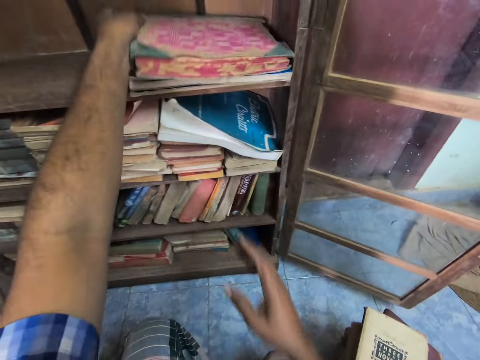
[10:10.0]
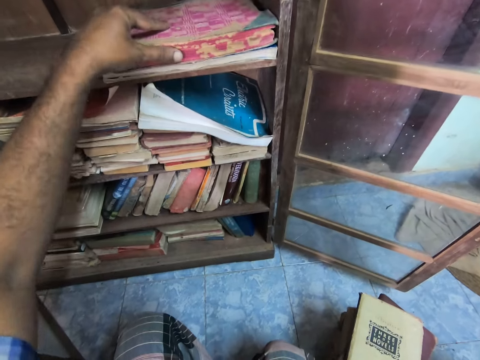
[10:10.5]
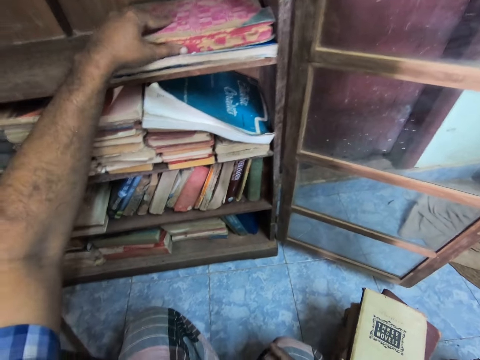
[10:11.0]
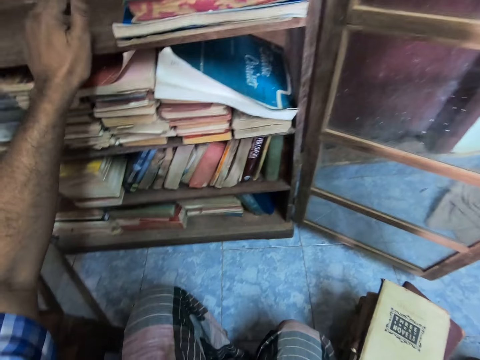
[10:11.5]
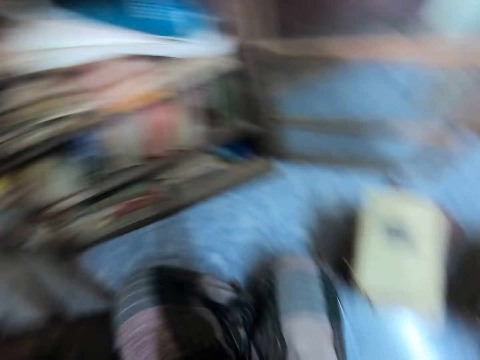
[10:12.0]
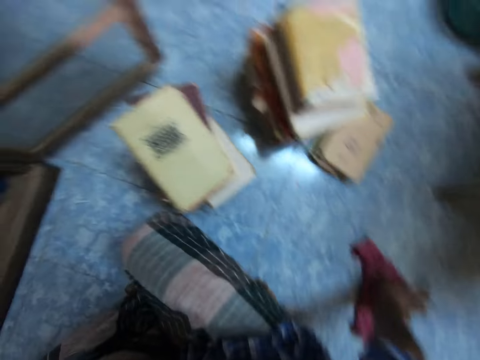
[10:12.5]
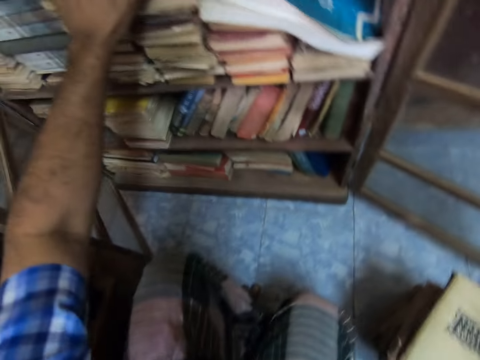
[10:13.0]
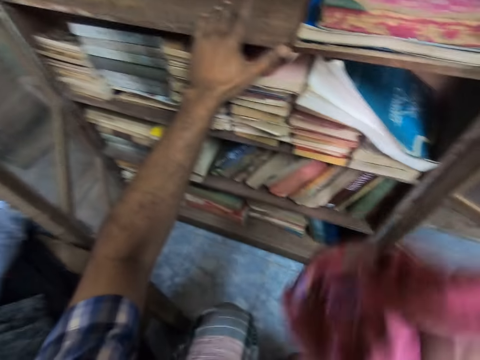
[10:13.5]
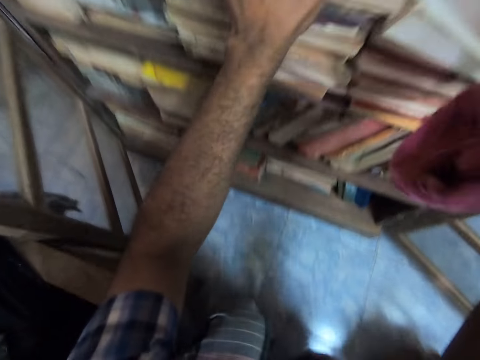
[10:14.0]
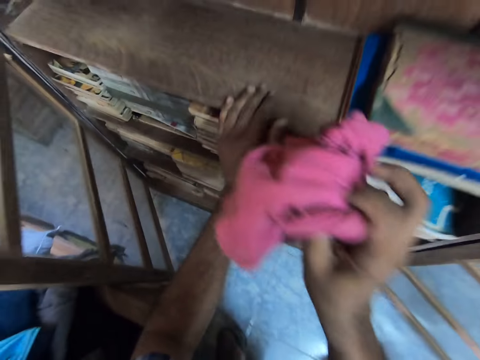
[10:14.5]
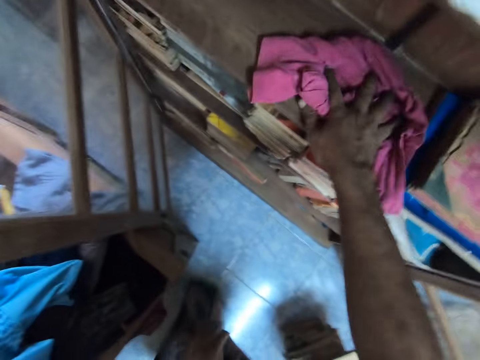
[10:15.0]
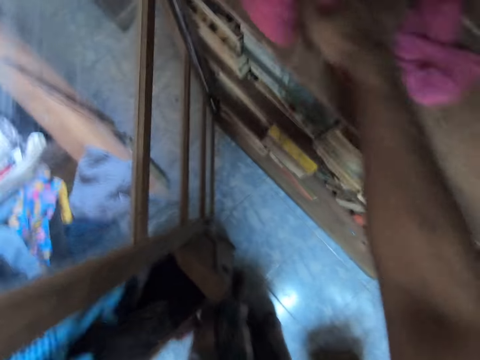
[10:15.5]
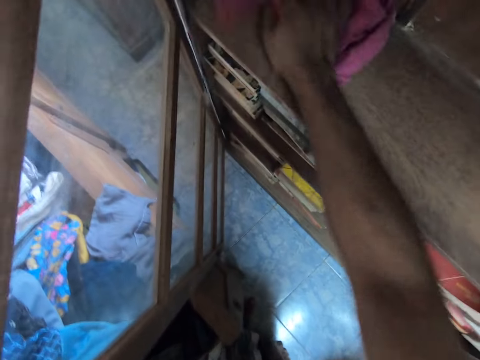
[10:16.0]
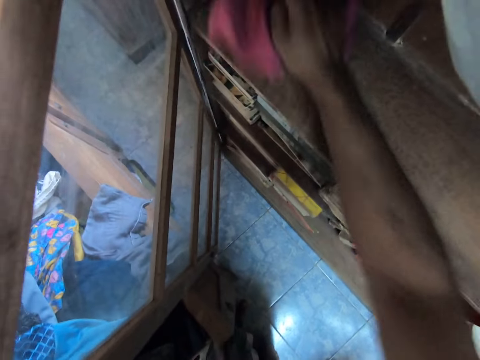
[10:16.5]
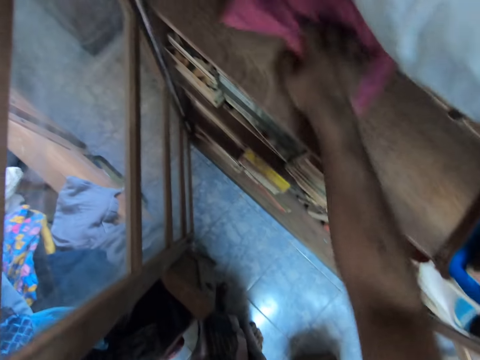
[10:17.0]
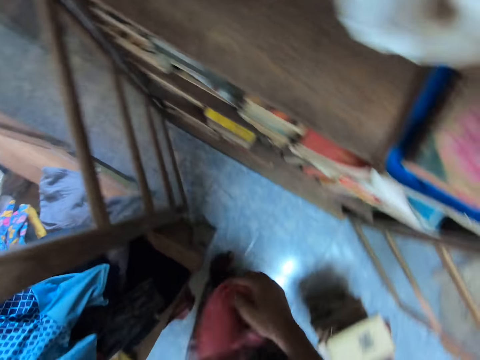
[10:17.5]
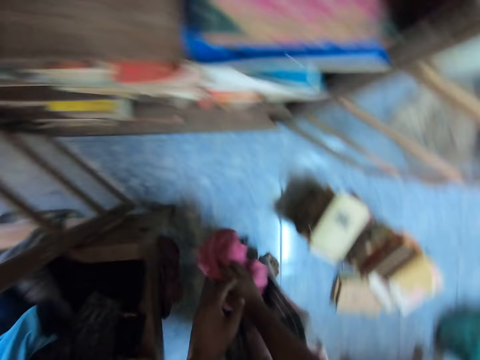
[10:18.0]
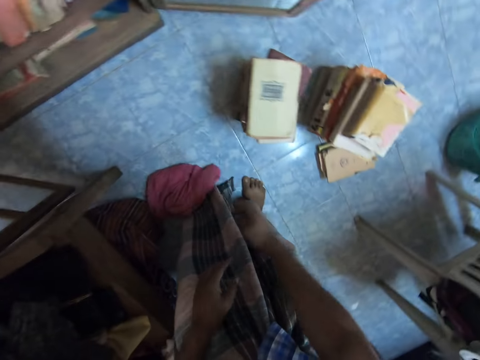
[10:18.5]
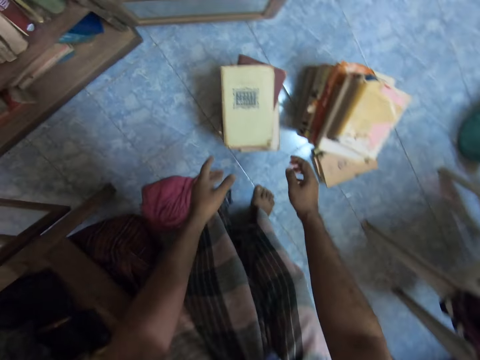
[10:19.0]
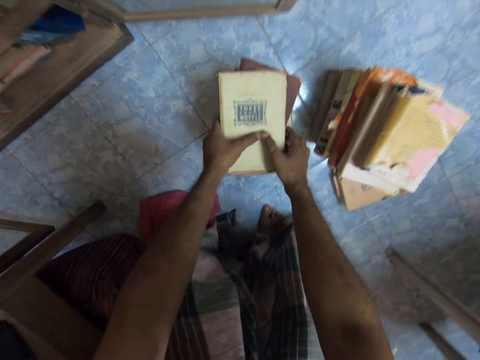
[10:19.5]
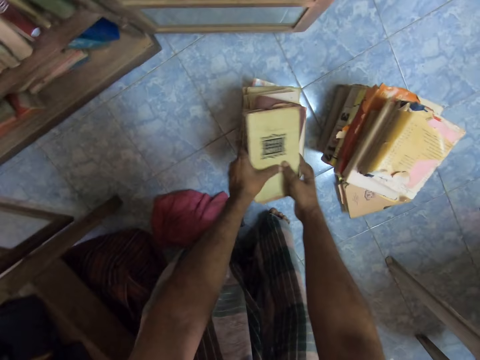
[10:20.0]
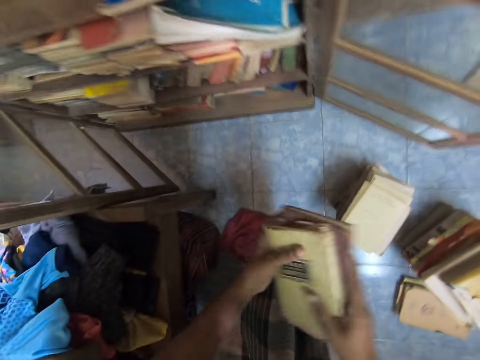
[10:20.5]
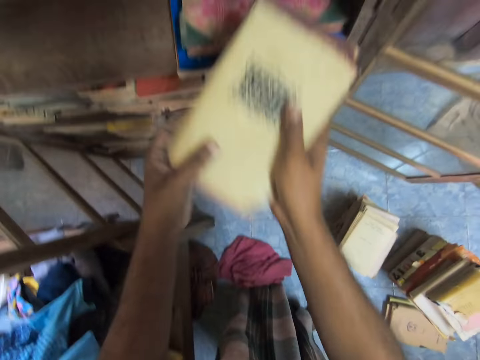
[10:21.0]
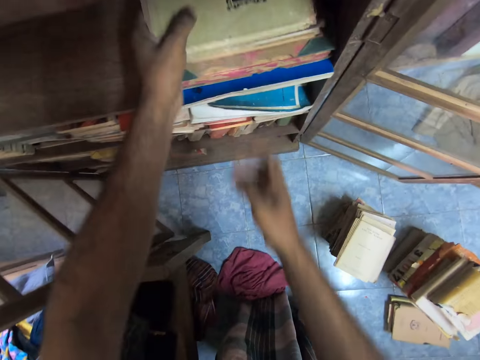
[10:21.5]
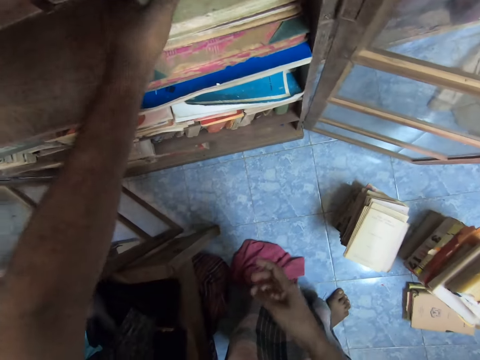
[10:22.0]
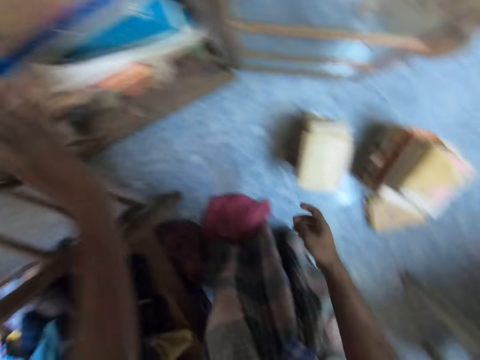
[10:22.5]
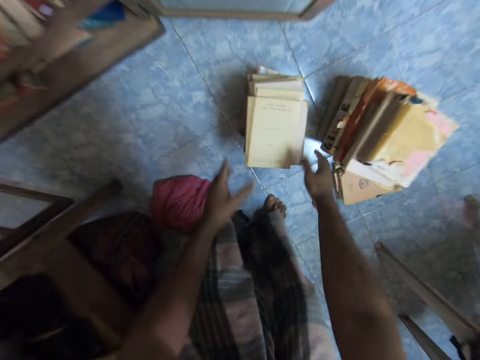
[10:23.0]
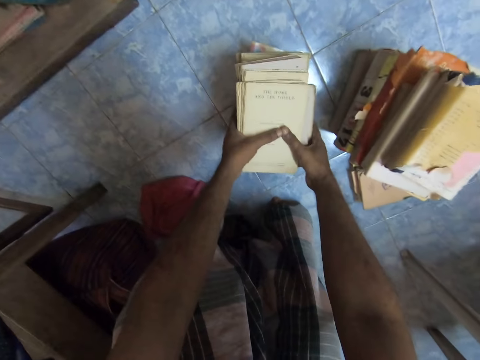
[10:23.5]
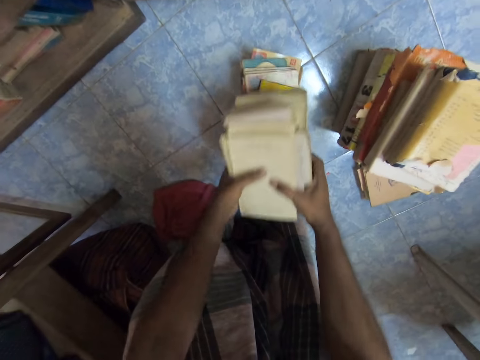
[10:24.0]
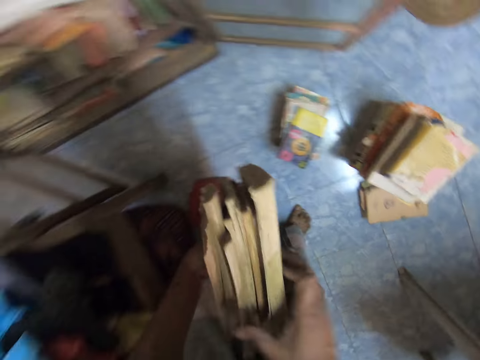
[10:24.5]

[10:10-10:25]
The camera wearer places the book in the shelf. They adjust the book. They push the book. They hold the shelf. They look aside. They pick the cloth. They hold the cloth. They wipe the shelf. They drop the cloth. They throw the cloth. They pick the books. They place the books in the shelf. They put the books on the left hand. They pick the books.

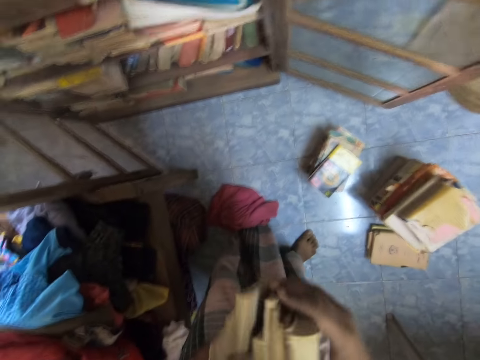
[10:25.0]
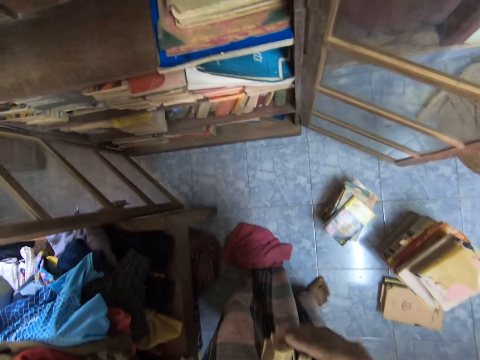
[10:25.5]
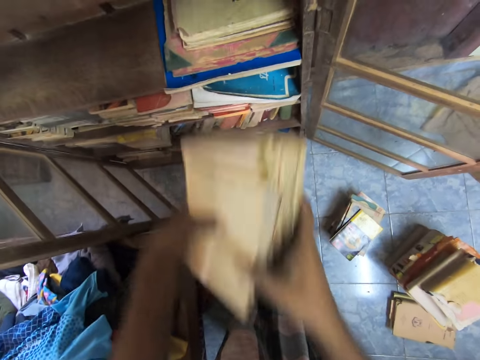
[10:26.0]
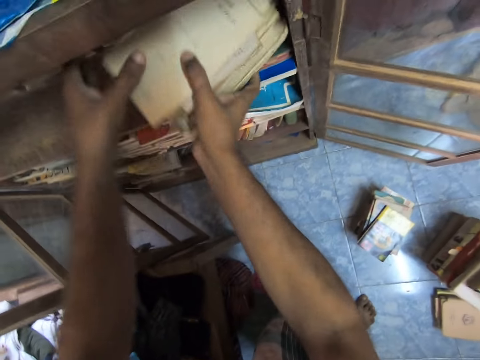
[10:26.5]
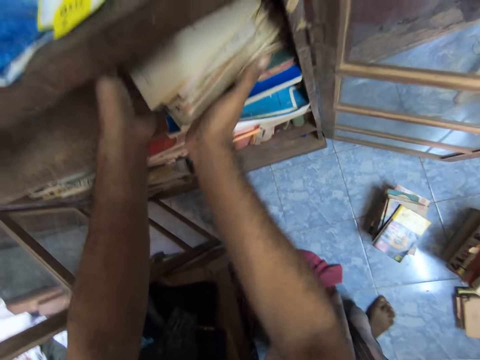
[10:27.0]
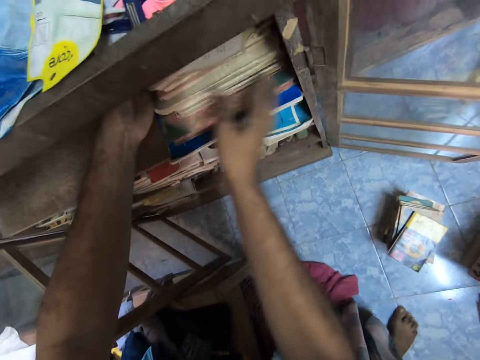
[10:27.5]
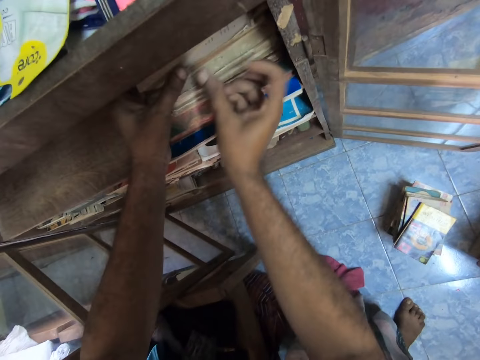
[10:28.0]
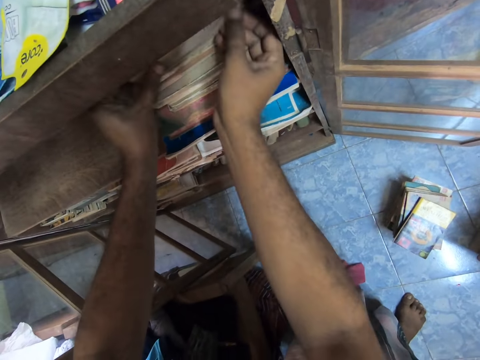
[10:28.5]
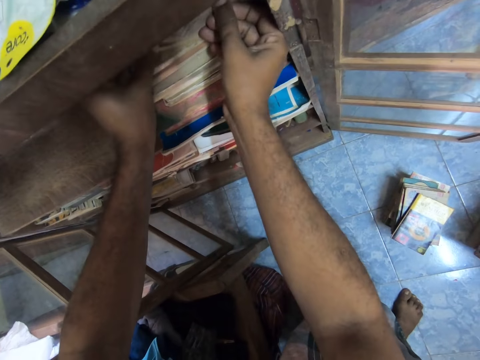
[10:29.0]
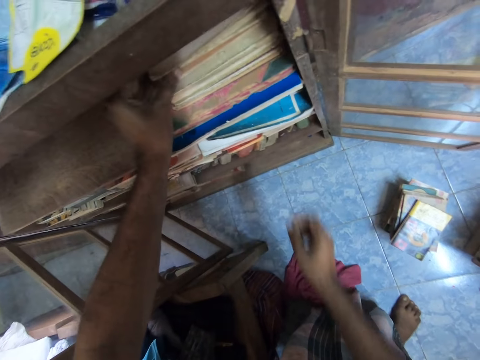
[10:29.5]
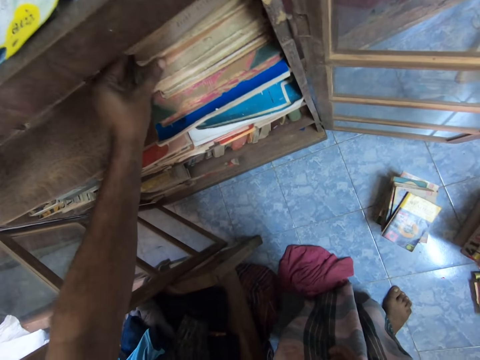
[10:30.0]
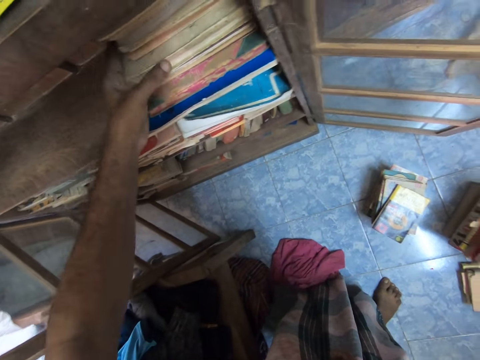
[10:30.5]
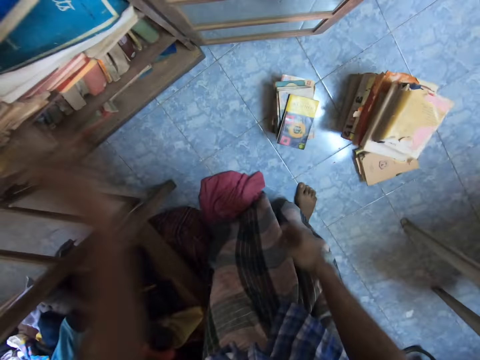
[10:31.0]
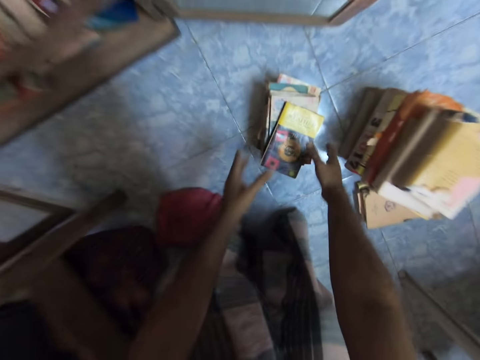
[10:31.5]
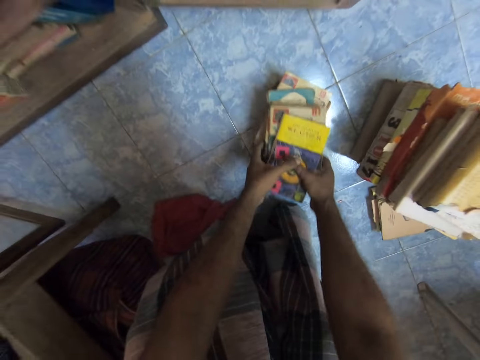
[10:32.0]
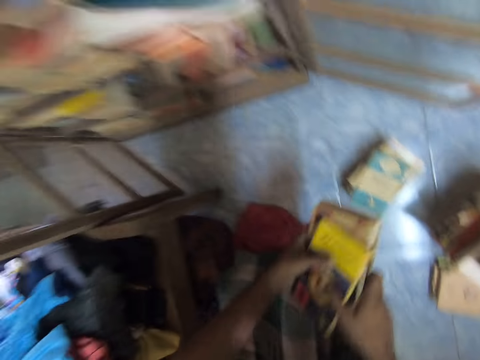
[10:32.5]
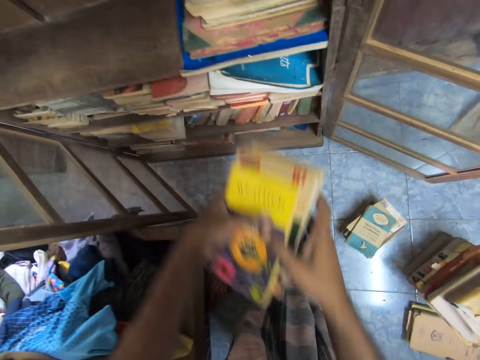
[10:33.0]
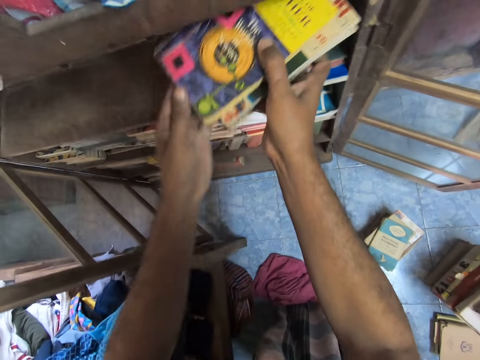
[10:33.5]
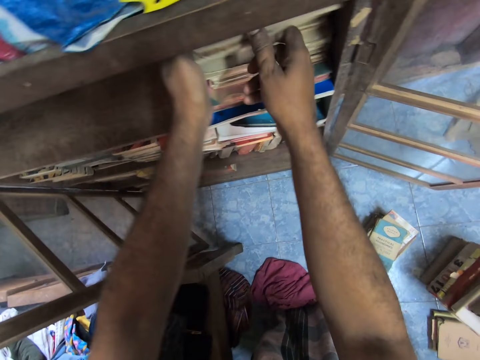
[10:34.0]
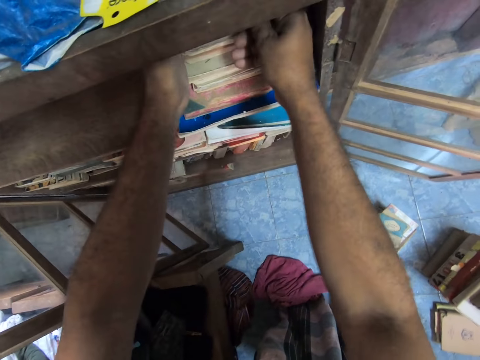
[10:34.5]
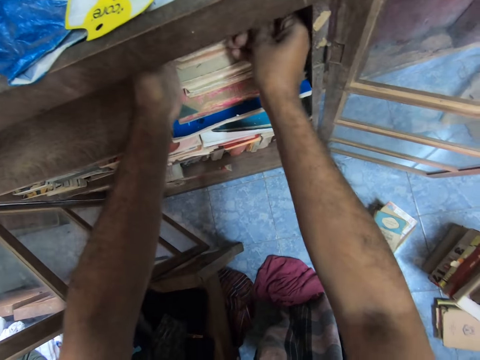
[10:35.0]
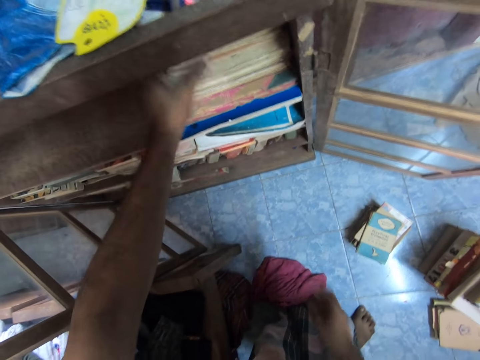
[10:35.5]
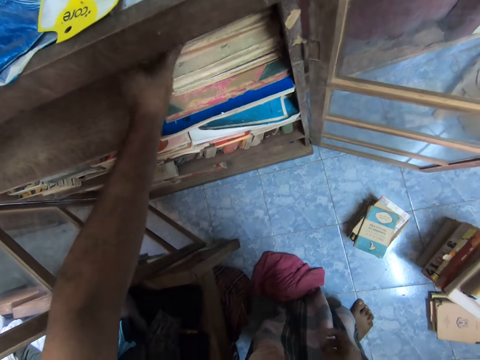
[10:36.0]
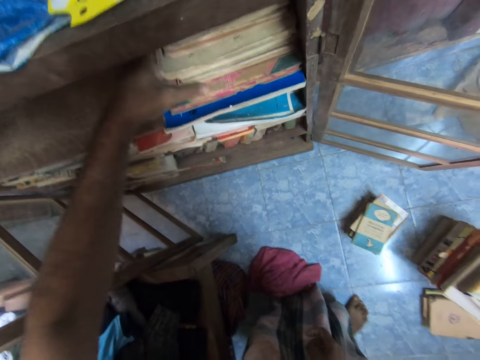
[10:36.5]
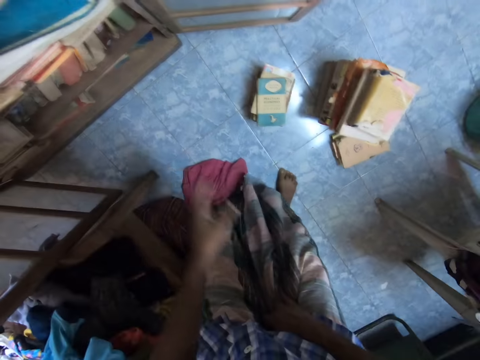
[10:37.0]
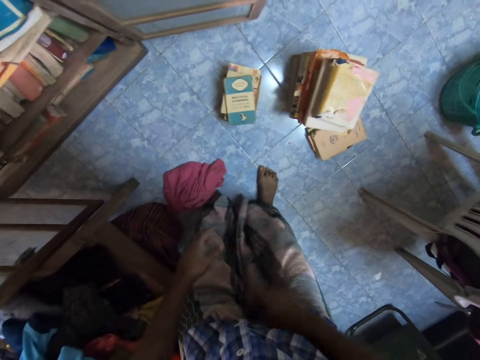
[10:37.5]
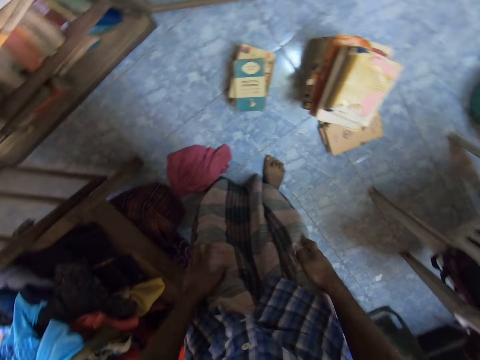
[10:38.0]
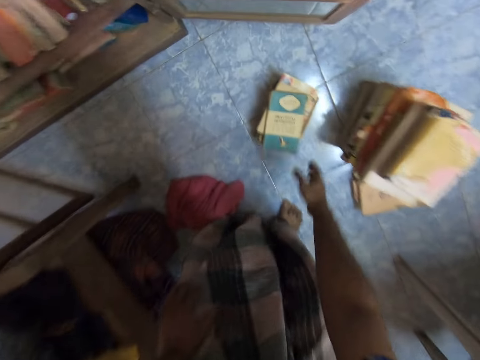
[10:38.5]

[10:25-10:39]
The camera wearer adjusts the books. They push the books. They place the book in the shelf. They adjust the books. They pick the books. They place the books in the shelf. They adjust the book with a finger. They touch the cloth.
